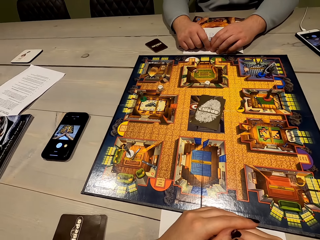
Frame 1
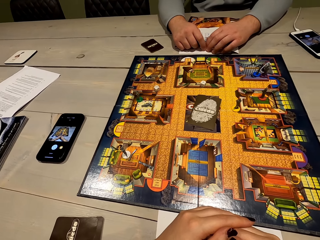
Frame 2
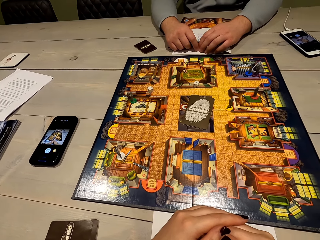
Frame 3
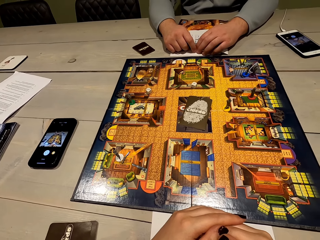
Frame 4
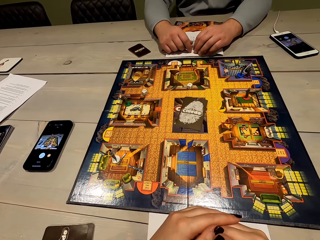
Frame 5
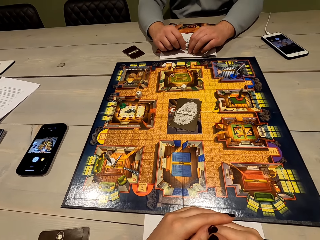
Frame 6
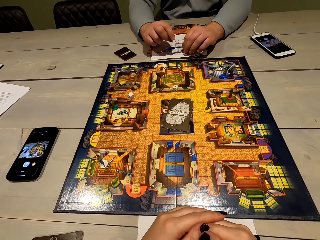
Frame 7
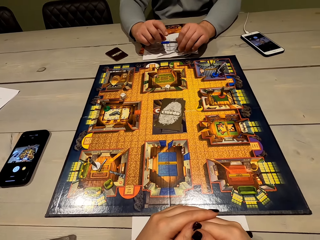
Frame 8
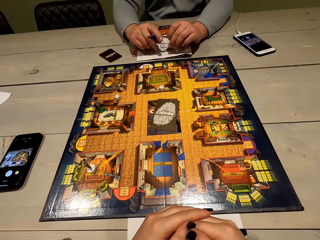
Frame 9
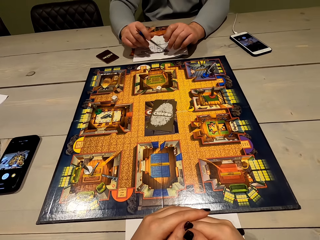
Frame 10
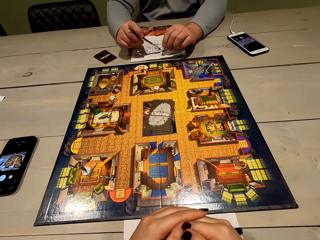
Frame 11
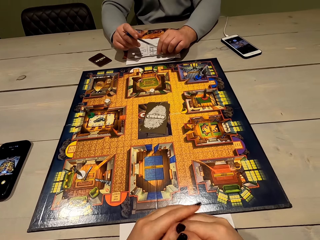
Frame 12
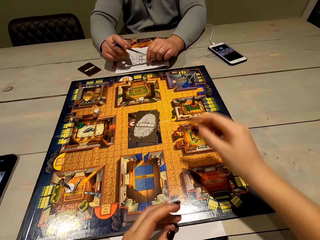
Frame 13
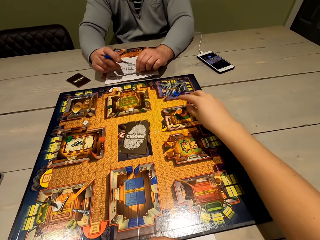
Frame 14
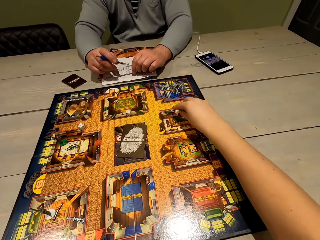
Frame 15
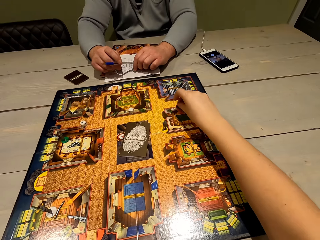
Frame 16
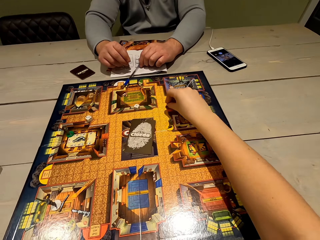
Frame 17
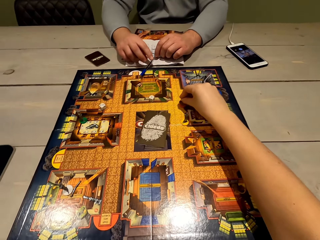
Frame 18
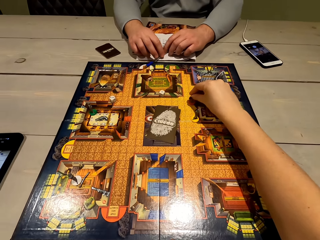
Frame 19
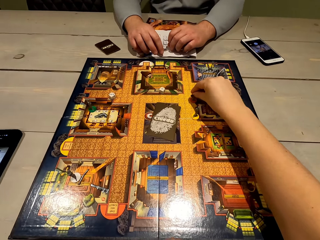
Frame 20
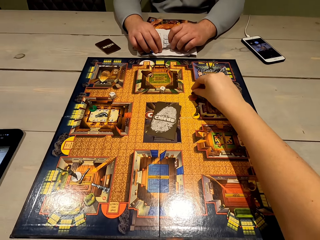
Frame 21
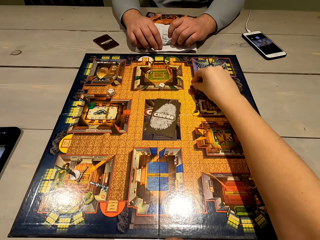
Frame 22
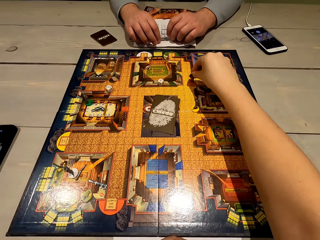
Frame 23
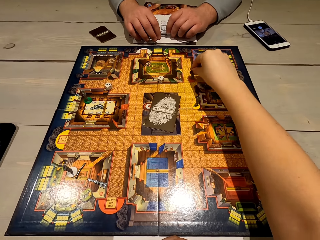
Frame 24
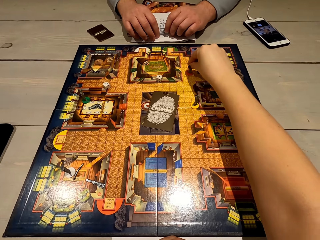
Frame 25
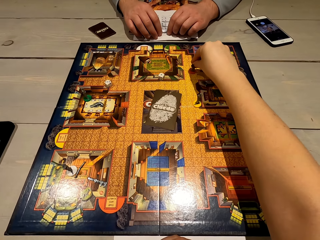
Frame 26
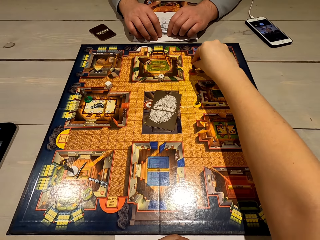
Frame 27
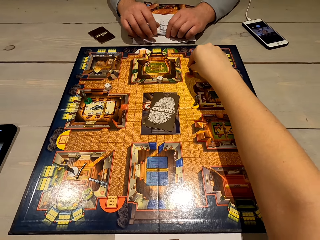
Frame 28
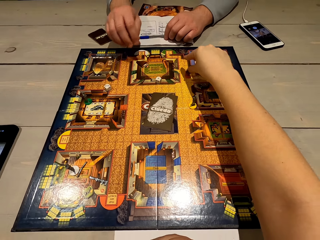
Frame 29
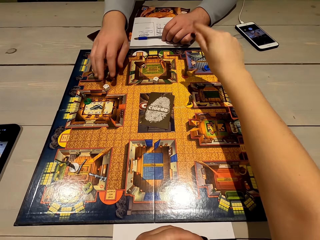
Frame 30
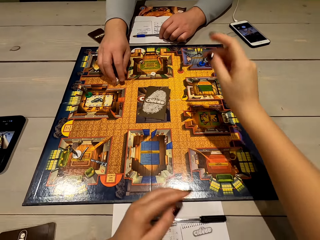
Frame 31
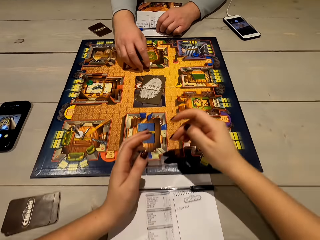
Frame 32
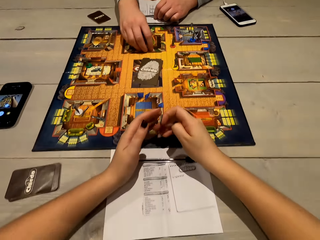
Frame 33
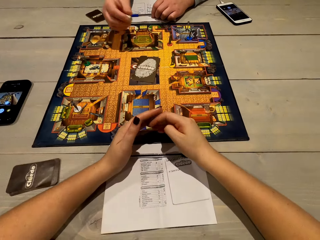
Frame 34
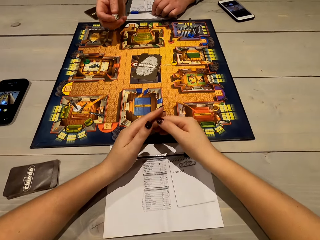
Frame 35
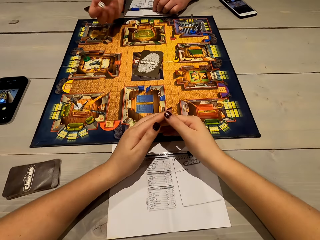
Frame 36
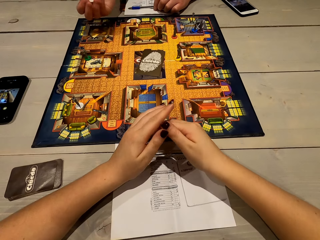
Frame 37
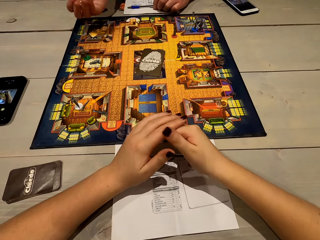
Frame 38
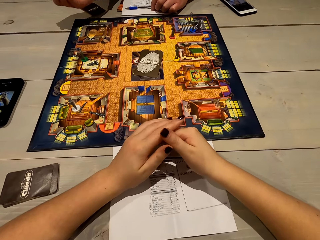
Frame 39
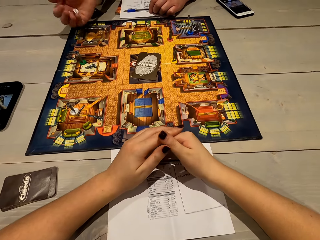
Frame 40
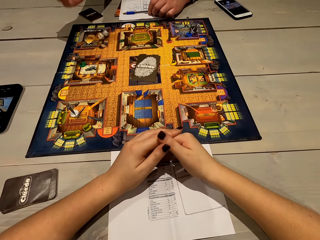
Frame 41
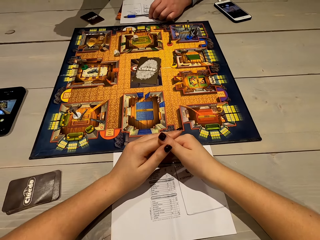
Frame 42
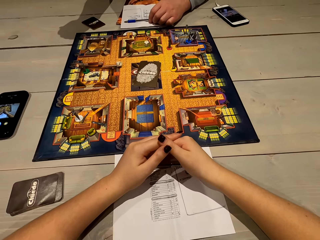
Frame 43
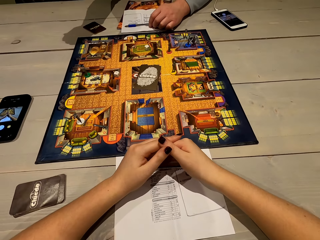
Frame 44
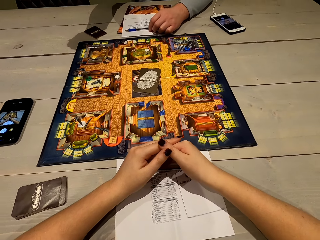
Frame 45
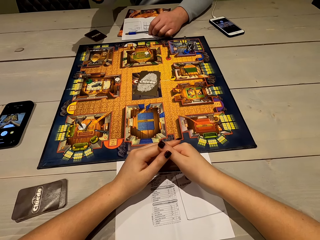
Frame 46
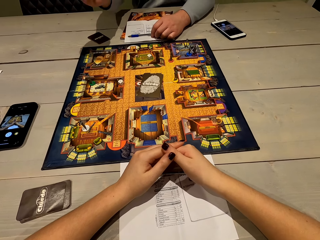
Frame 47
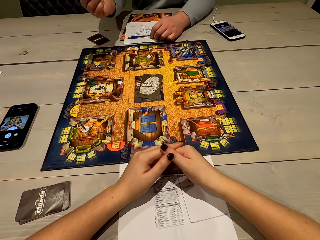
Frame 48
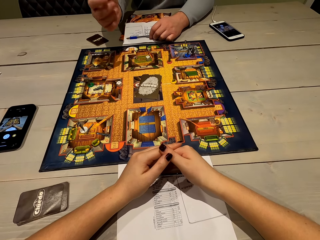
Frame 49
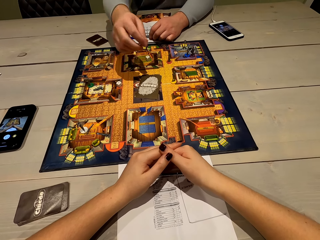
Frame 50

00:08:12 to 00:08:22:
A man picks up the pen. The man places the pen in his right hand. The camera wearer picks up the game piece. They play the Cluedo board game. The man places the pen on the game board. The camera wearer moves the game piece on the game board's surface. The man picks up the dice. The man plays the Cluedo board game, shakes the dice and throws the dice on the game board.

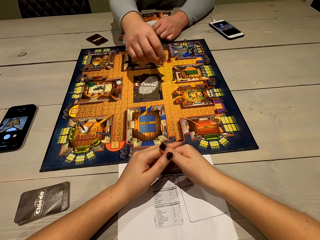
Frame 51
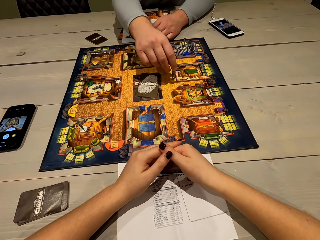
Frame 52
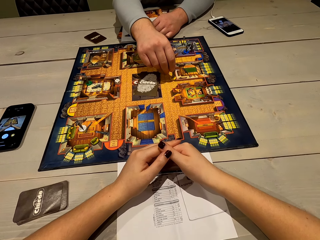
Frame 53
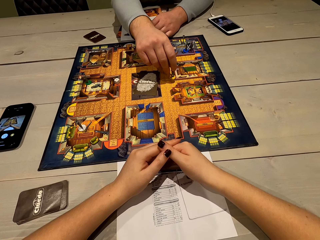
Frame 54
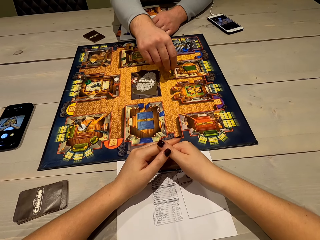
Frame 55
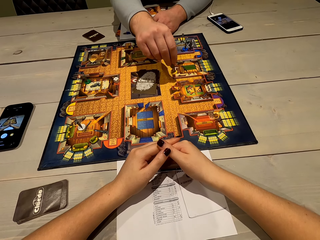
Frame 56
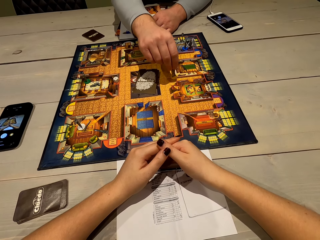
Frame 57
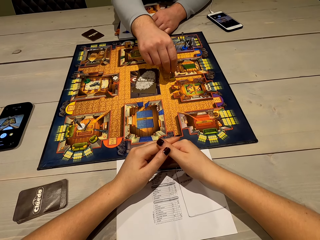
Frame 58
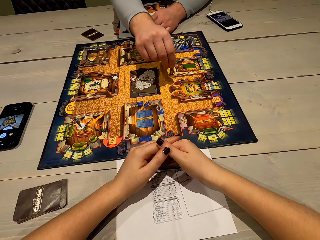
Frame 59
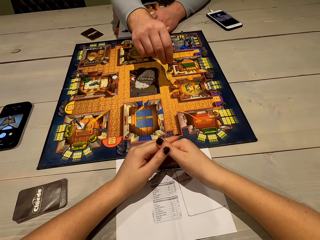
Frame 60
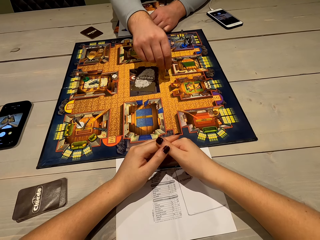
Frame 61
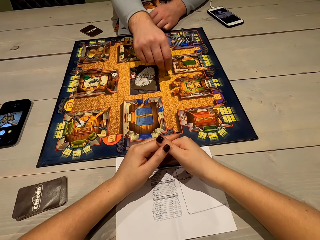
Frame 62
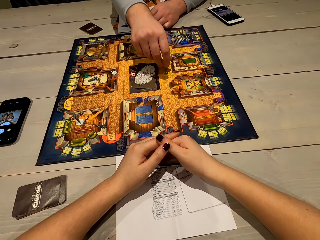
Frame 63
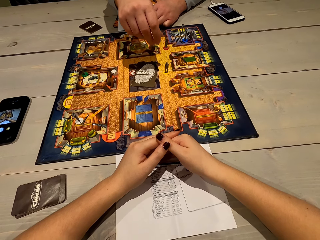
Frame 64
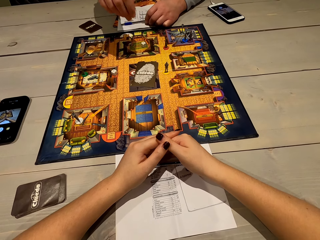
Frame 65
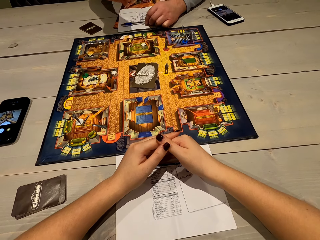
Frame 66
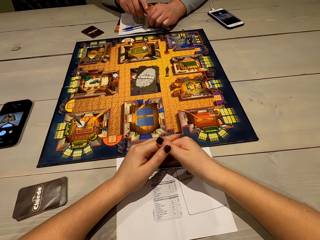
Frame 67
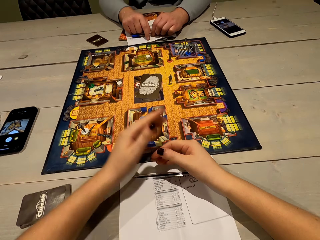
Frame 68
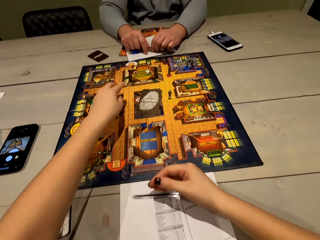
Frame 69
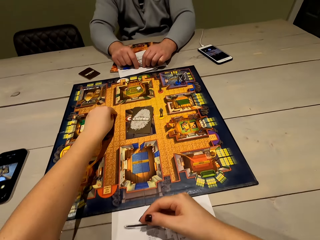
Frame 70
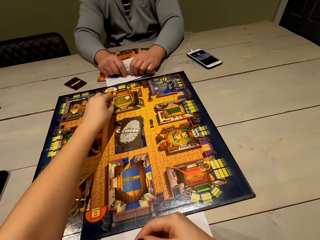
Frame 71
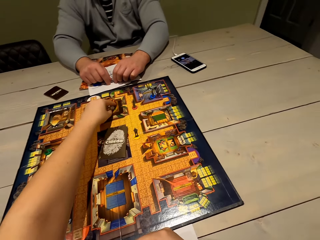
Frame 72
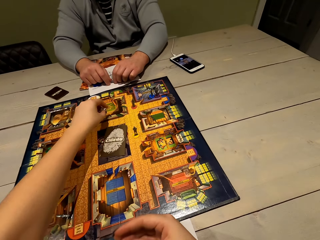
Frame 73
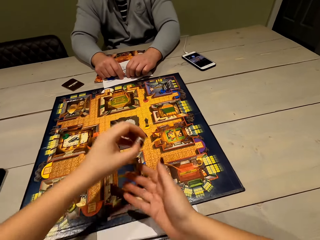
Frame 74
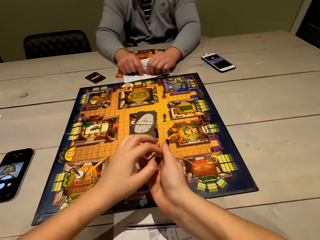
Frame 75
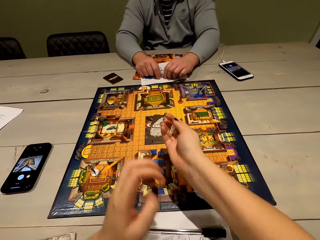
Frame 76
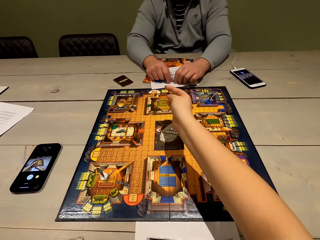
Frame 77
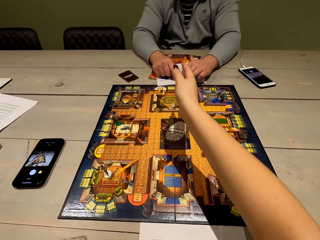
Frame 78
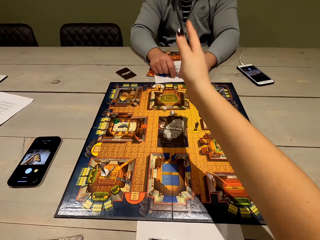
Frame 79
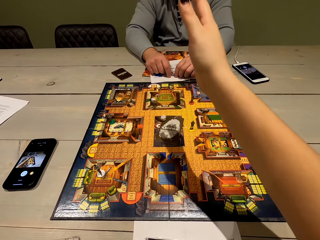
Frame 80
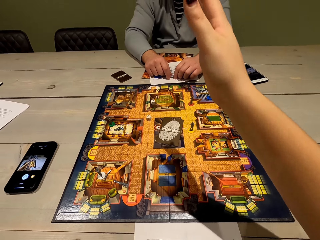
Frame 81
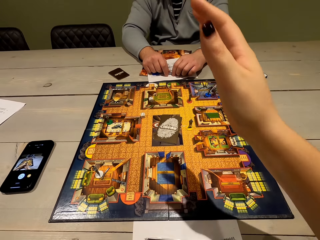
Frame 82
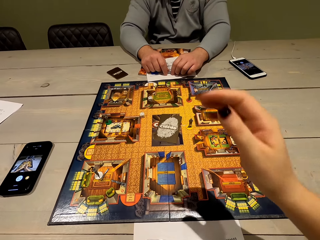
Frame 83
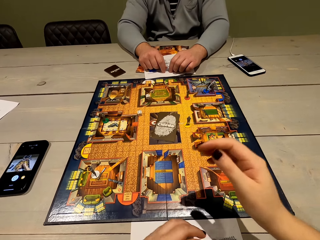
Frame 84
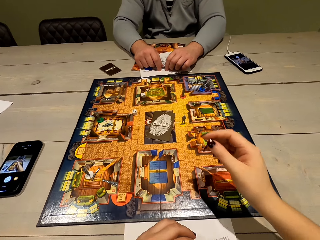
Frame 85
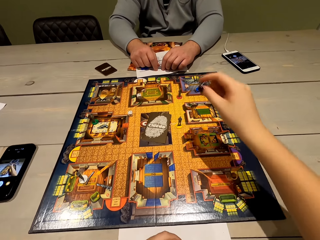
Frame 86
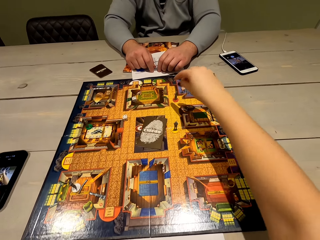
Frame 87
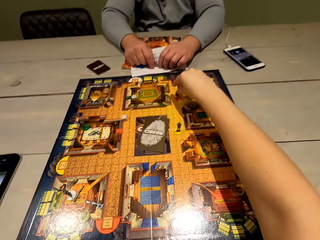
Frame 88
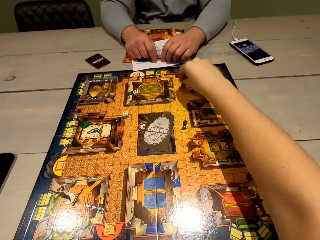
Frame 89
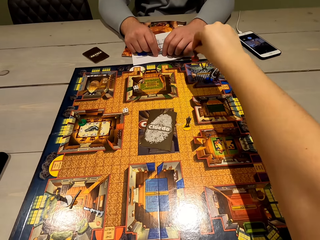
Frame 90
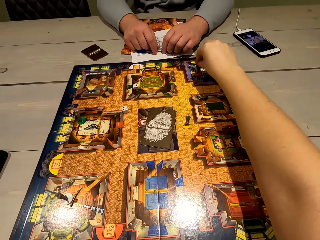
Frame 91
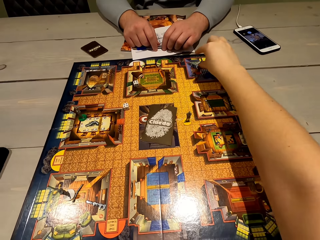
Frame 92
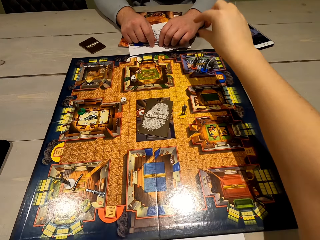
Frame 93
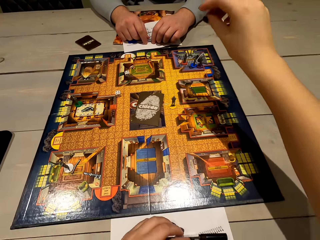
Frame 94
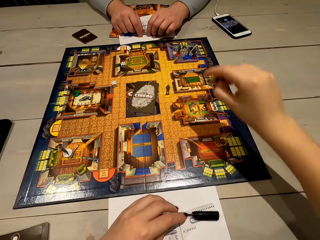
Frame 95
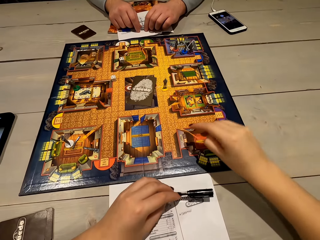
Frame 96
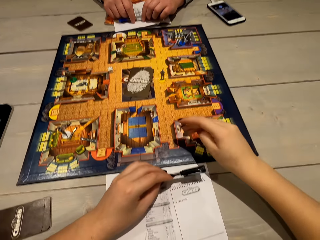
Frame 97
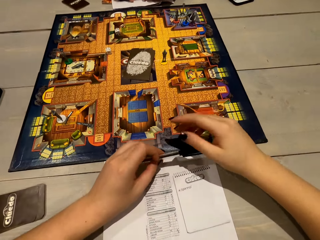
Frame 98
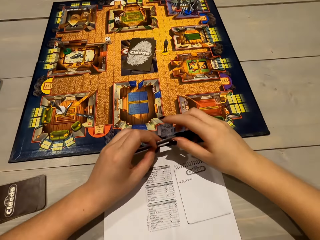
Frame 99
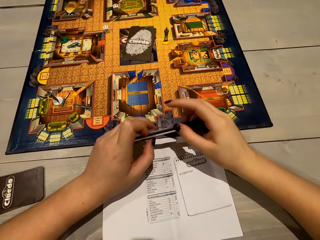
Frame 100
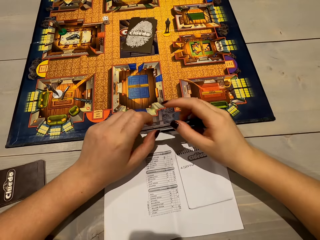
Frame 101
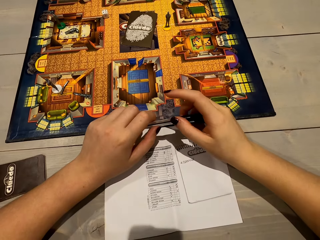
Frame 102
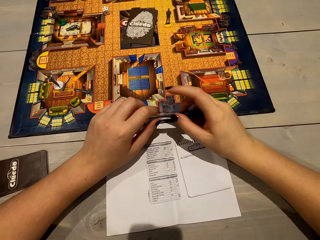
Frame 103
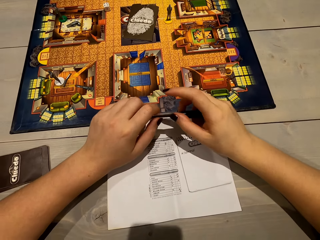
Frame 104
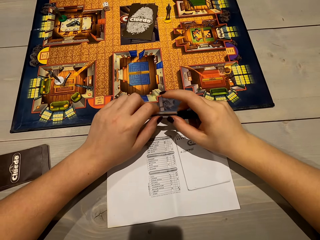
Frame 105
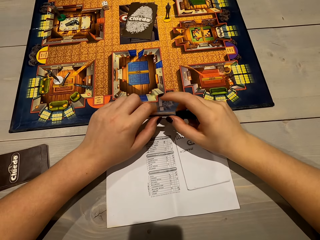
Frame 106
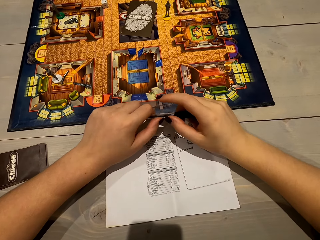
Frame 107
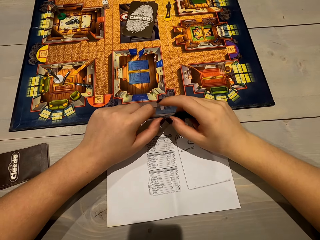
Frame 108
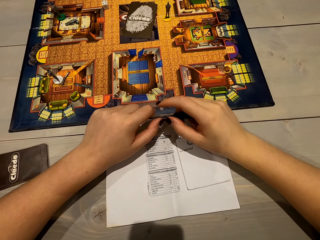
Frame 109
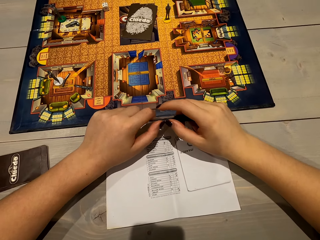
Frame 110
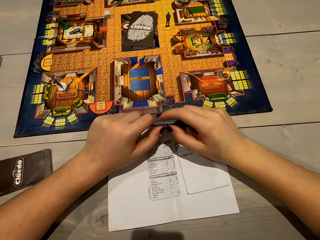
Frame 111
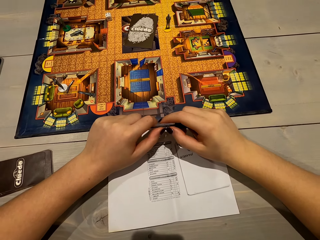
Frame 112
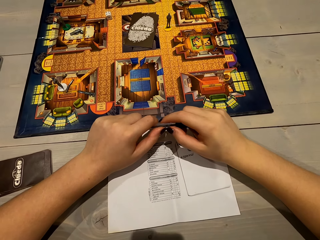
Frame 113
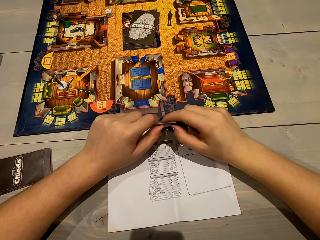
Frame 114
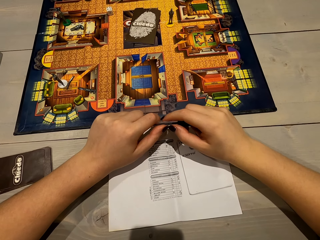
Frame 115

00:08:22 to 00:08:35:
The man picks up the game piece, moves the game piece on the game board's surface and holds the pen with both his hands. The camera wearer picks up the dice. She plays the Cluedo board game. She places the dice in her right hand. She throws the dice on the game board. She picks up the game piece. She places the game piece on the game board. She picks up the pen. She talks to the man. She holds the pen with both her hands. She stares at the sheet of paper.
